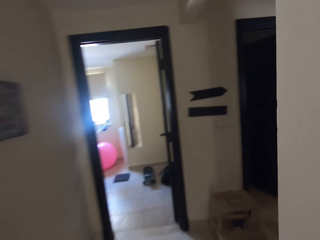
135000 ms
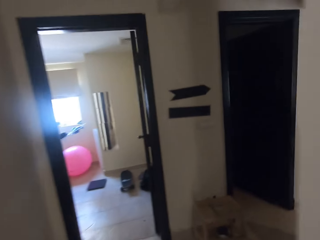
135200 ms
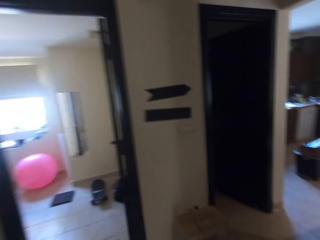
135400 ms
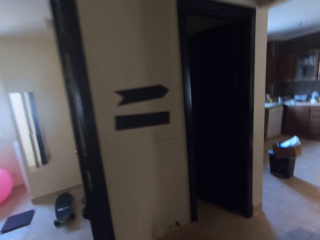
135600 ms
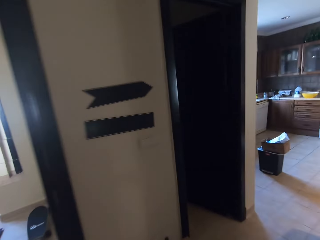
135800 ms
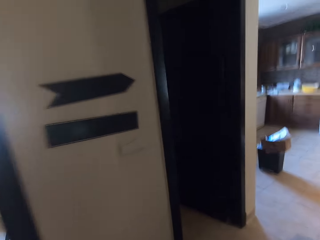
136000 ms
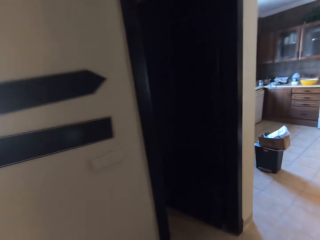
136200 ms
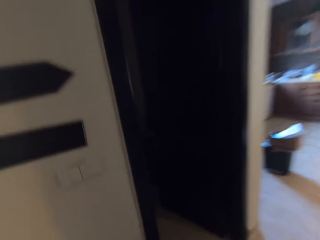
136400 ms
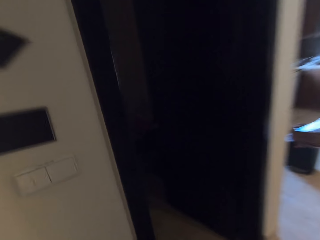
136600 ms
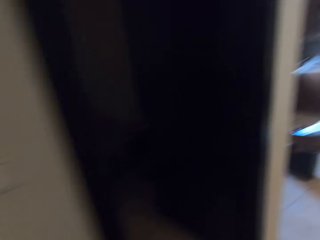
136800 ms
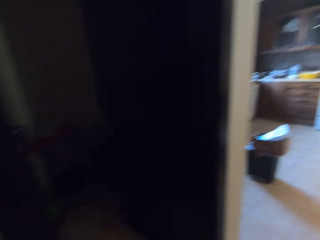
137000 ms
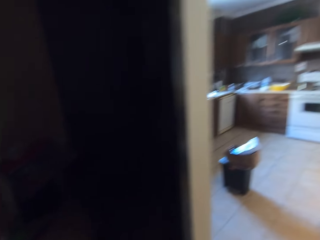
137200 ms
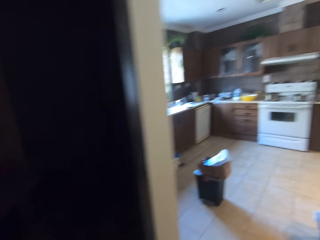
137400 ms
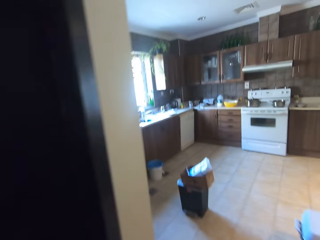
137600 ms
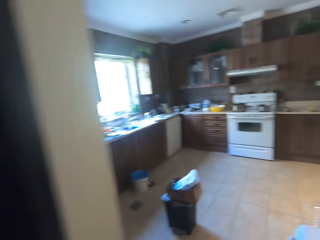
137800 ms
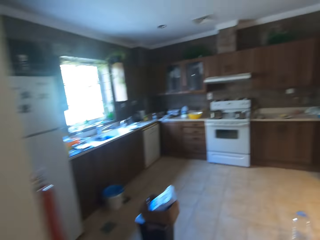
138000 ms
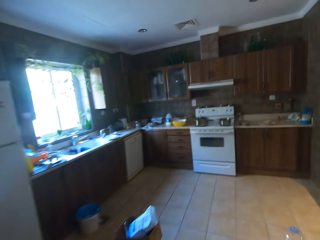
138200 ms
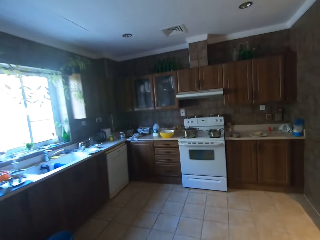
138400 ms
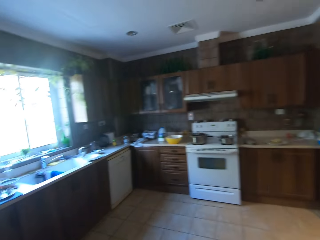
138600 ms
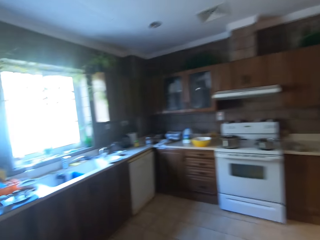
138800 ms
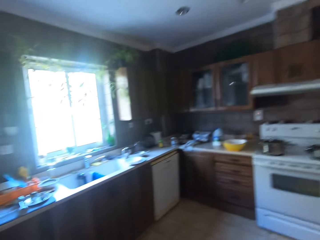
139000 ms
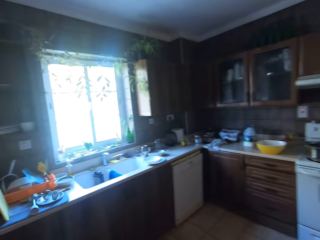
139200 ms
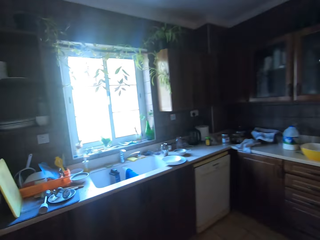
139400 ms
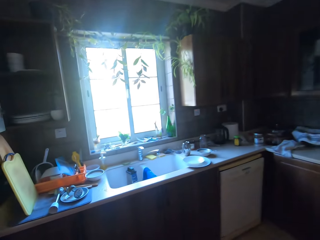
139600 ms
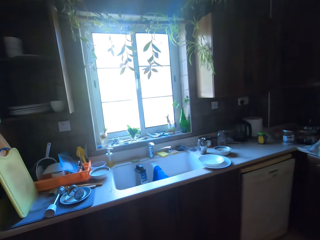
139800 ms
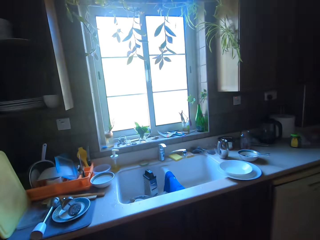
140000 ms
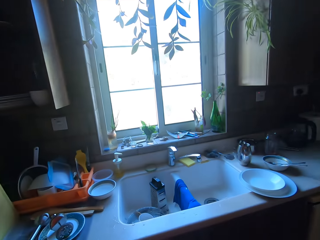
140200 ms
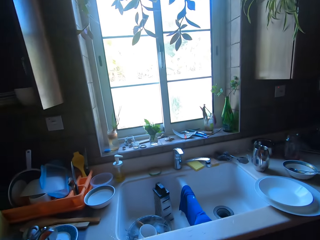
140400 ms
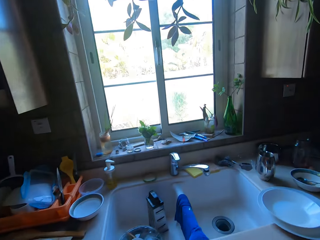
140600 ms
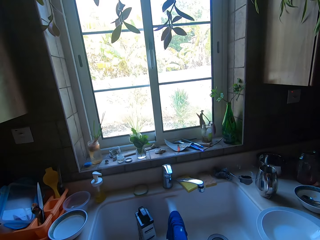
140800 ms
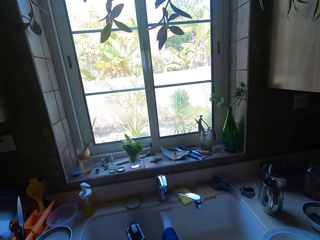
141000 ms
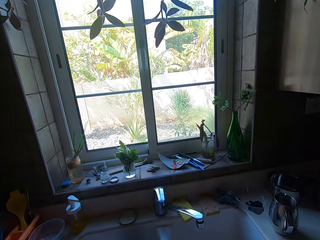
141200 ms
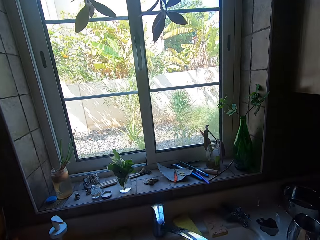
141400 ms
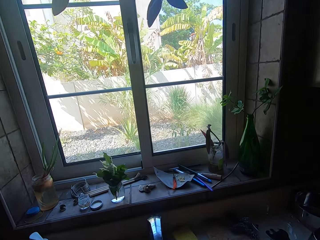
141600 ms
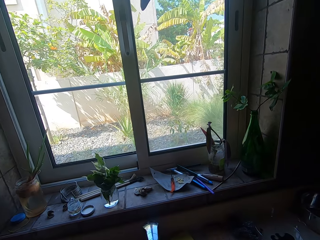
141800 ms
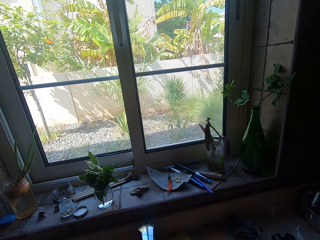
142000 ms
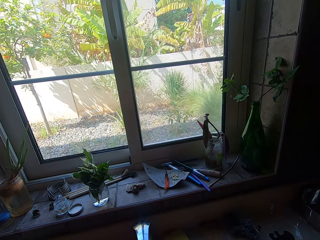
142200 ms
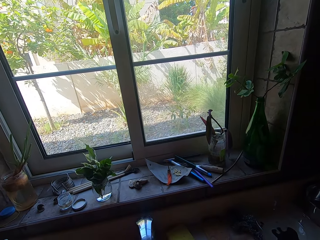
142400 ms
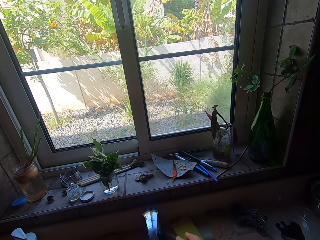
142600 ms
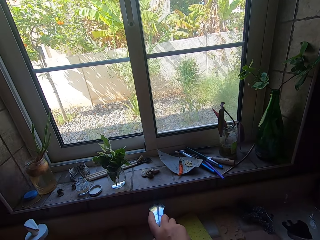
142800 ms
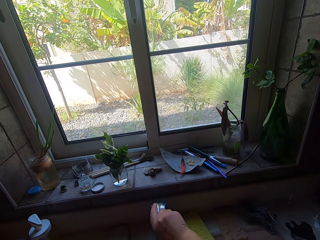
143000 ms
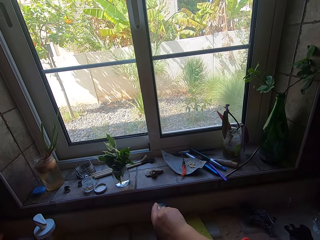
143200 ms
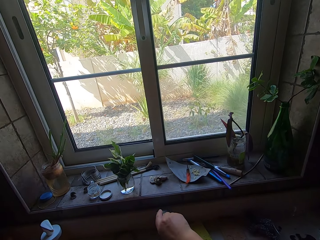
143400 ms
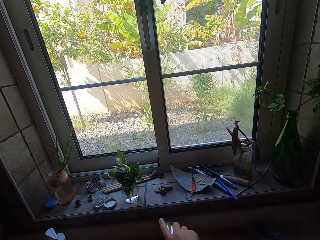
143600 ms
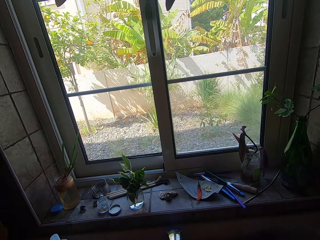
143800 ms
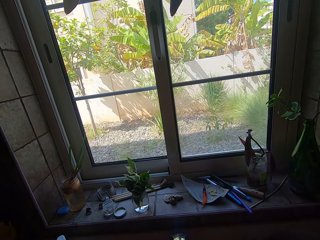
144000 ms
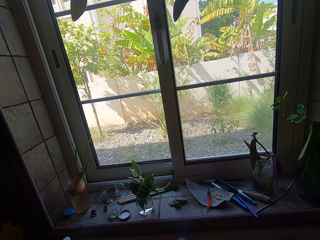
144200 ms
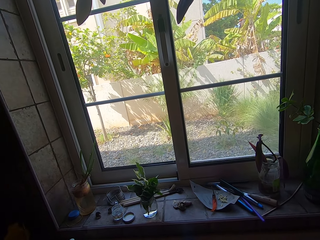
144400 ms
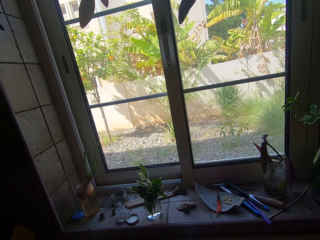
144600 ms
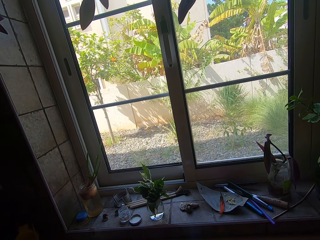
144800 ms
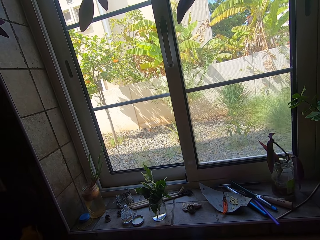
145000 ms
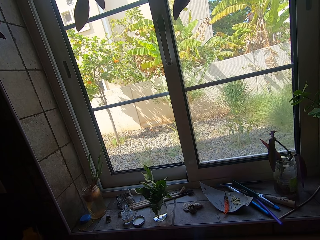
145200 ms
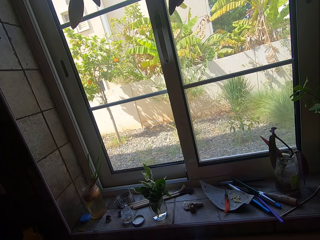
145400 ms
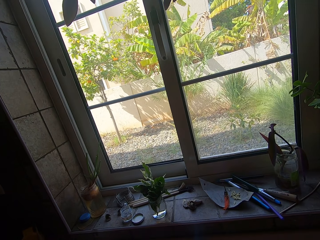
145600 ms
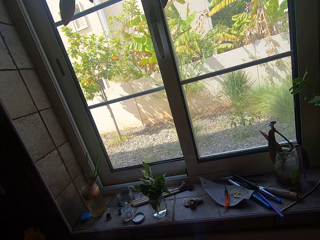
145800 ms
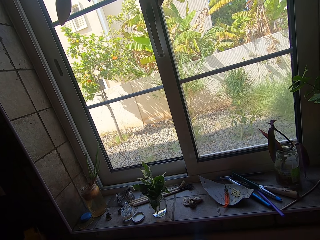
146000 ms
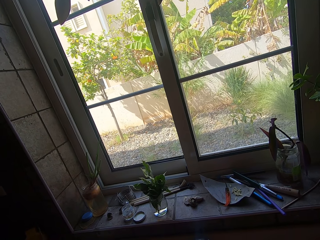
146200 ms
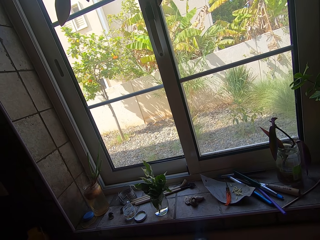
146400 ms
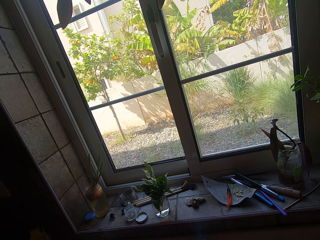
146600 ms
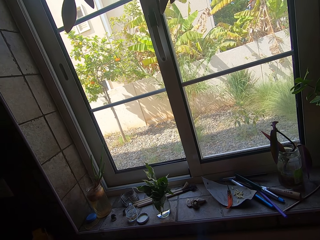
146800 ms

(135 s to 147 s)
The camera wearer walks along the corridor. They walk into the kitchen. They open a tap.

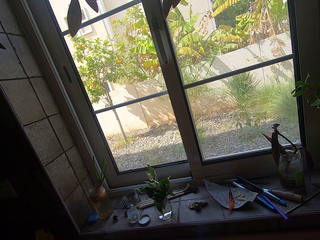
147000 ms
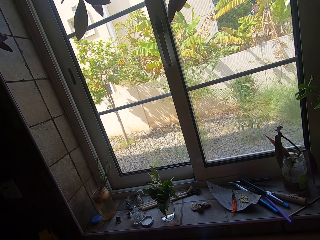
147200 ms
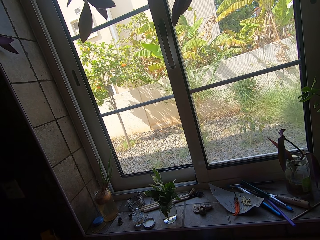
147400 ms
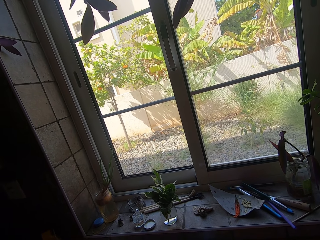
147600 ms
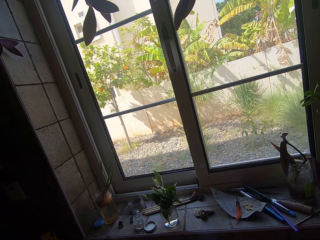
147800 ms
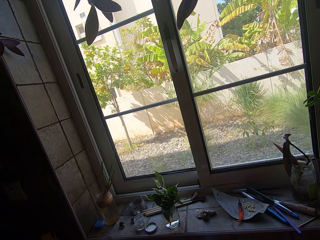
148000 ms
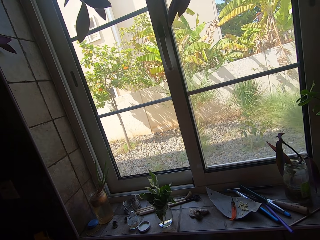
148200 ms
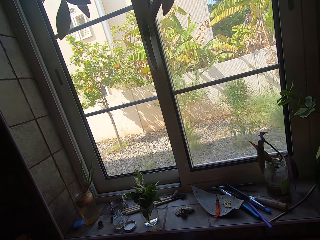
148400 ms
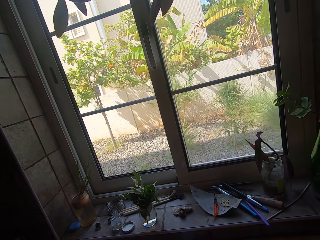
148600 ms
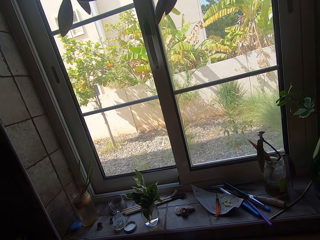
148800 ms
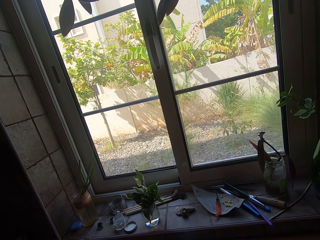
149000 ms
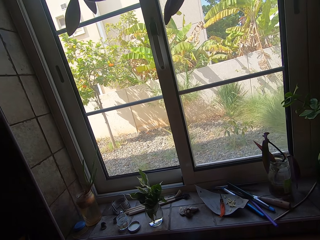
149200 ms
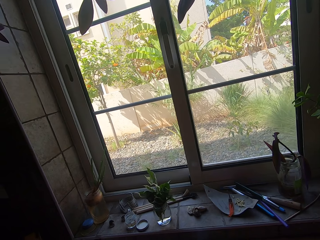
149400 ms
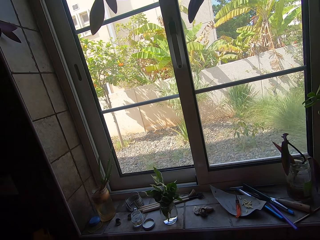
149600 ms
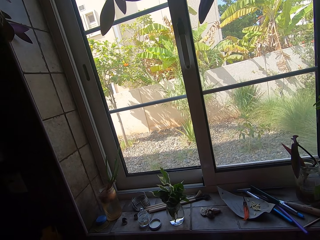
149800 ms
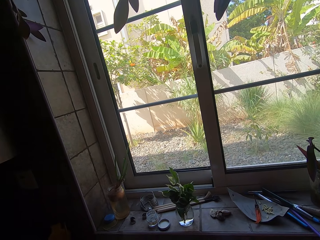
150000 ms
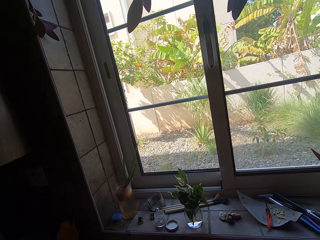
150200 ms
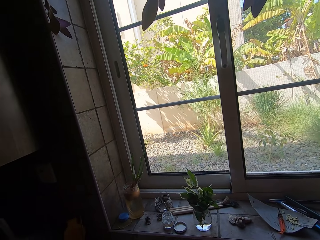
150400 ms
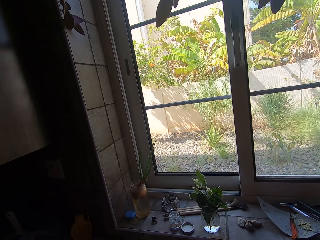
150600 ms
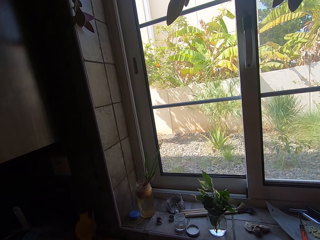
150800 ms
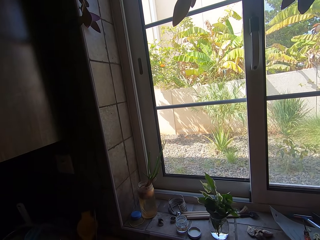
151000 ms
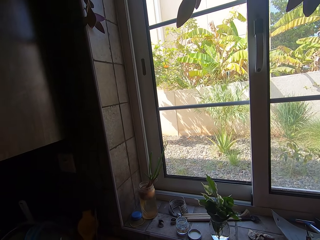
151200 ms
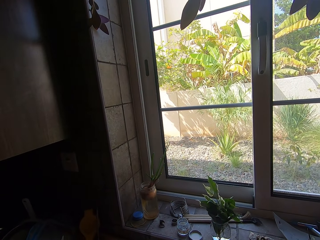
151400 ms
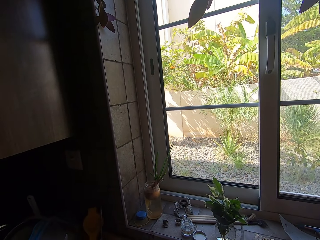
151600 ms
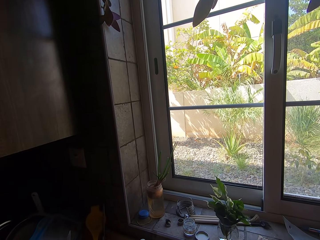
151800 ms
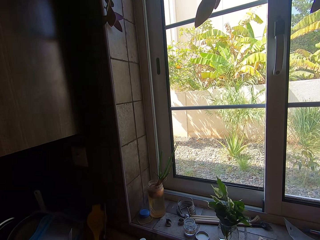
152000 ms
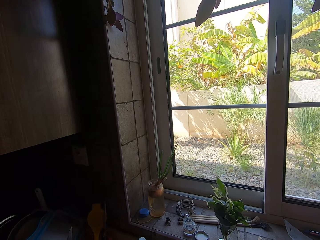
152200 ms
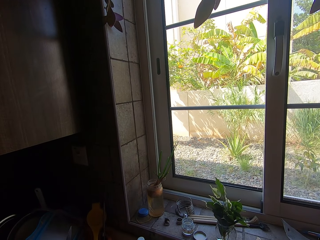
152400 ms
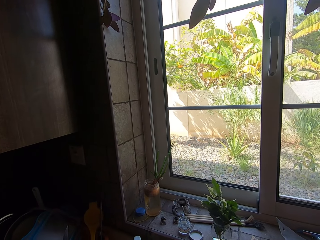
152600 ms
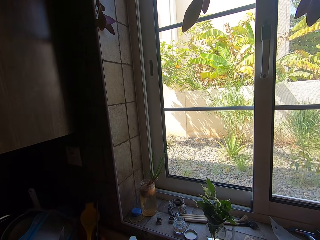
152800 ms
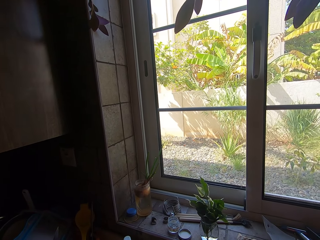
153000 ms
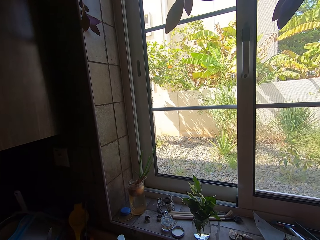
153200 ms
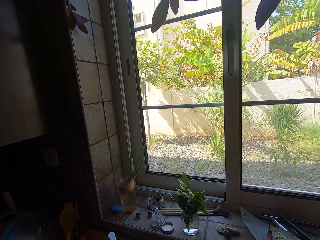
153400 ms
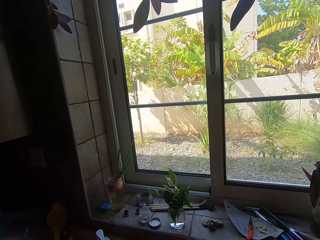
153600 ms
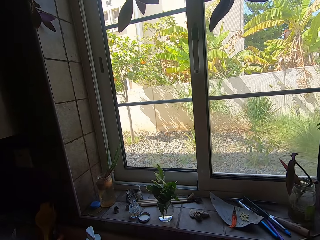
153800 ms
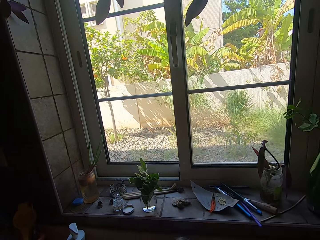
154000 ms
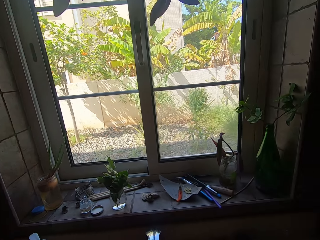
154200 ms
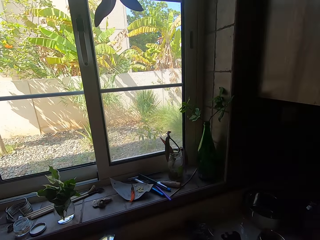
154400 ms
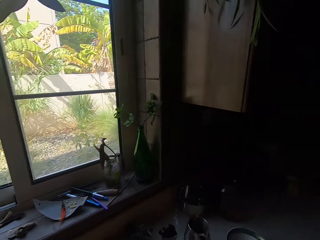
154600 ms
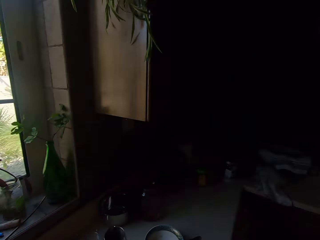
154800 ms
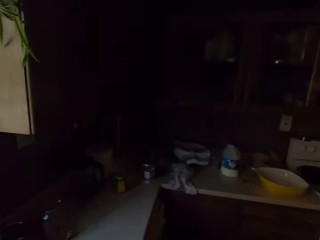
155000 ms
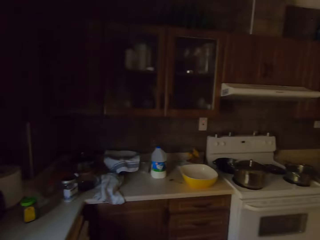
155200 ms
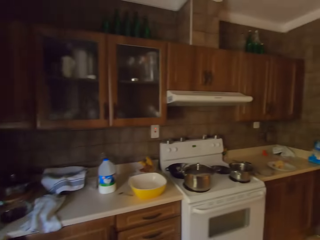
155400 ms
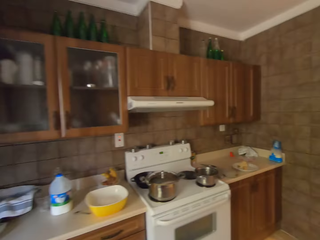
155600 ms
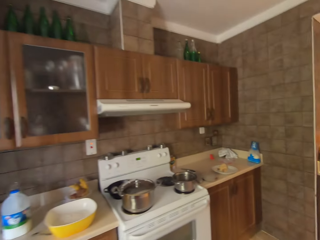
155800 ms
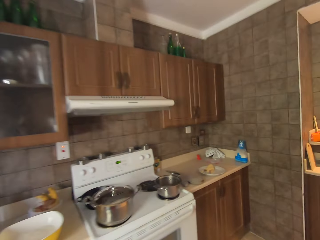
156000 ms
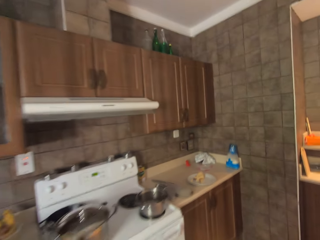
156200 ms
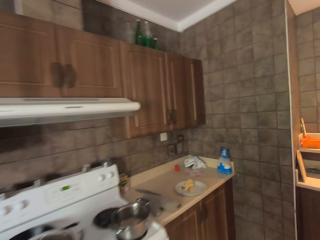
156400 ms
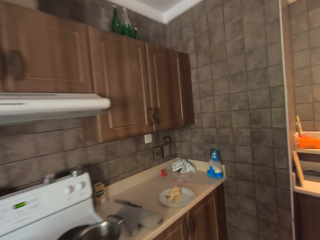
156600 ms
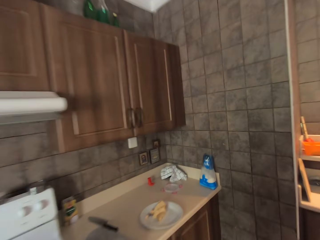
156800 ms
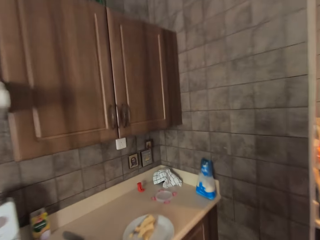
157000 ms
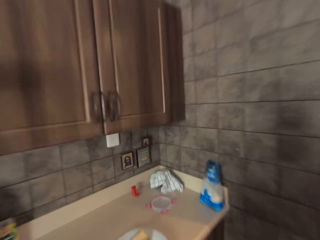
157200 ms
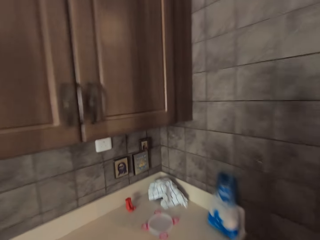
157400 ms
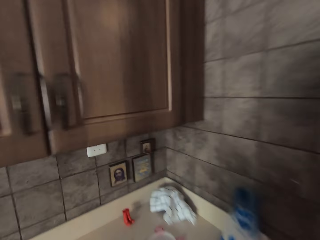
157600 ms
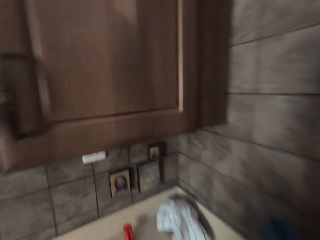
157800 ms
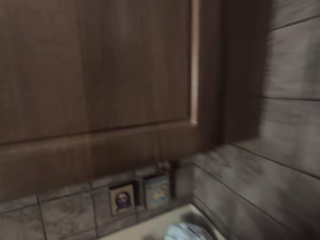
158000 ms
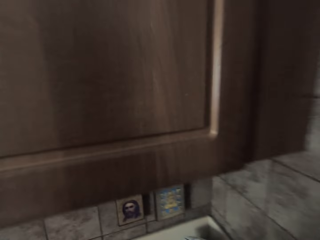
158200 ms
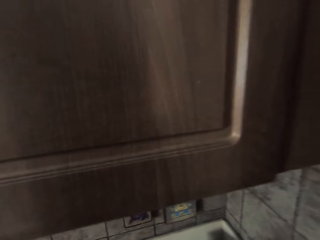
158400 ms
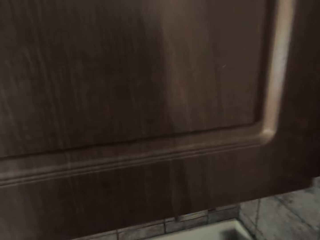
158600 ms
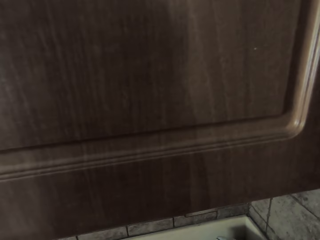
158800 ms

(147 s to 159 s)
The camera wearer looks around. They walk towards the cooker stove.
